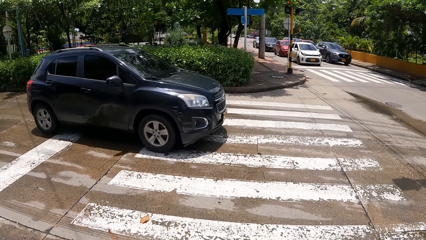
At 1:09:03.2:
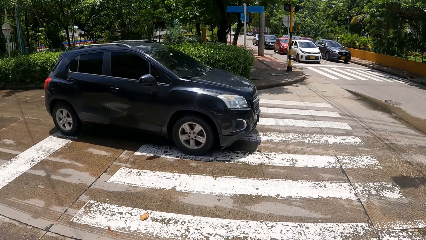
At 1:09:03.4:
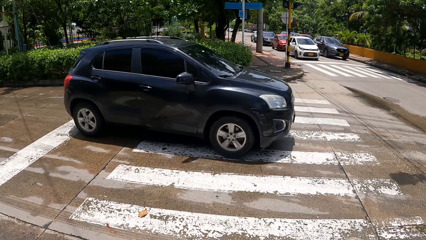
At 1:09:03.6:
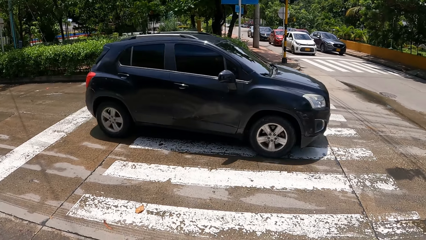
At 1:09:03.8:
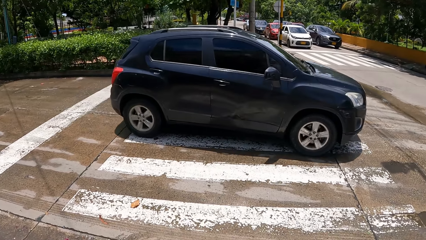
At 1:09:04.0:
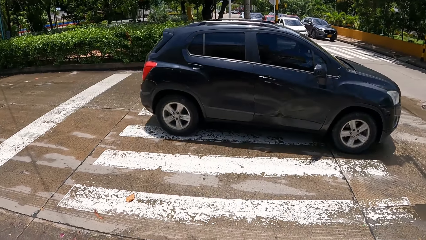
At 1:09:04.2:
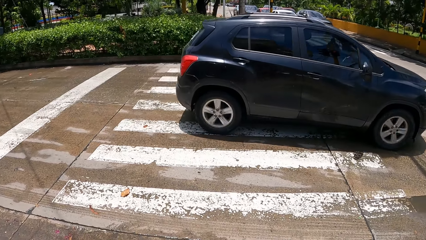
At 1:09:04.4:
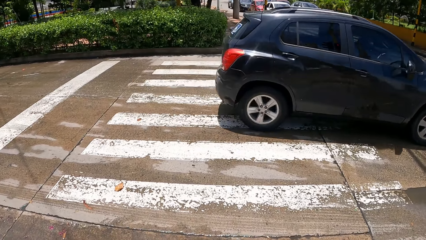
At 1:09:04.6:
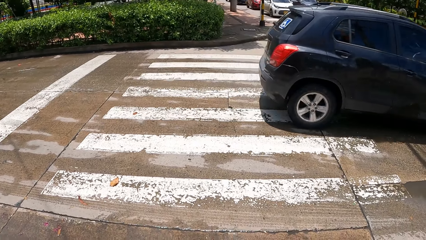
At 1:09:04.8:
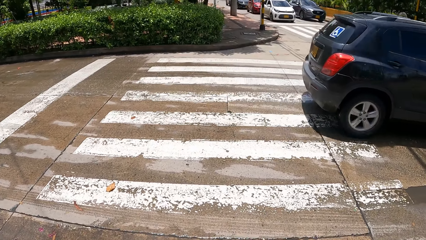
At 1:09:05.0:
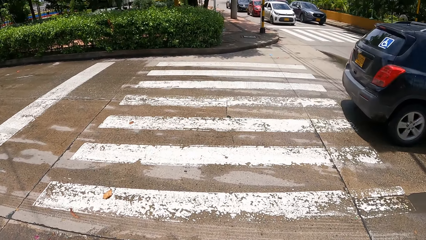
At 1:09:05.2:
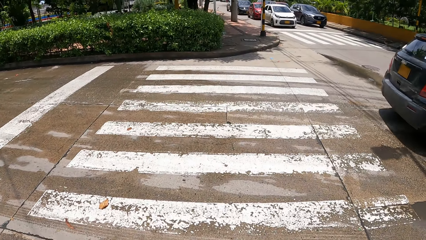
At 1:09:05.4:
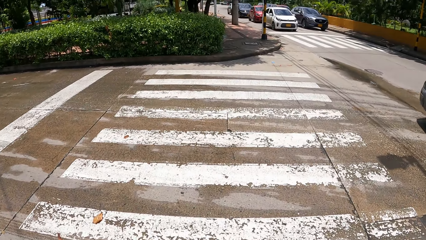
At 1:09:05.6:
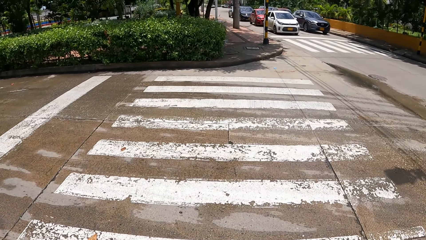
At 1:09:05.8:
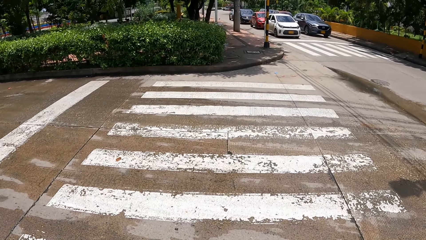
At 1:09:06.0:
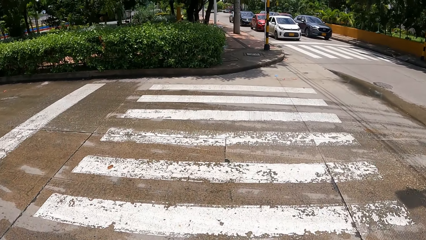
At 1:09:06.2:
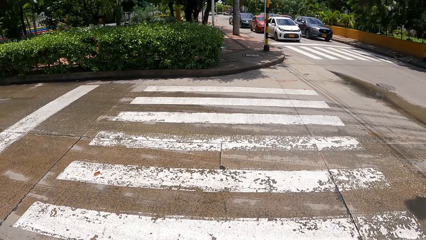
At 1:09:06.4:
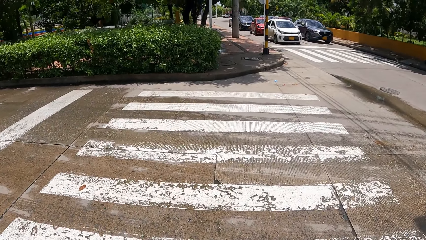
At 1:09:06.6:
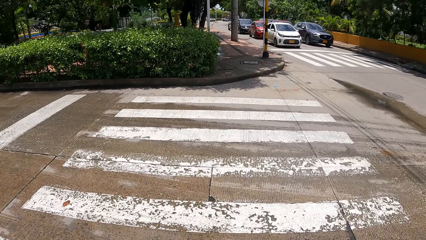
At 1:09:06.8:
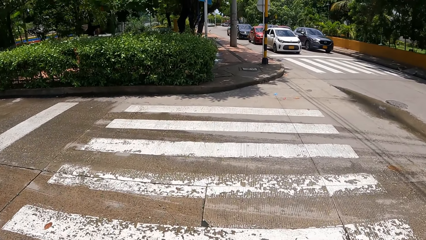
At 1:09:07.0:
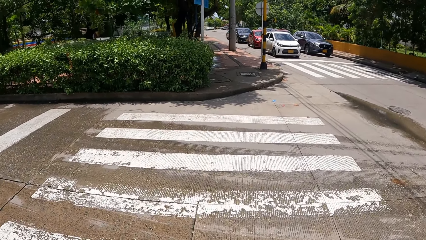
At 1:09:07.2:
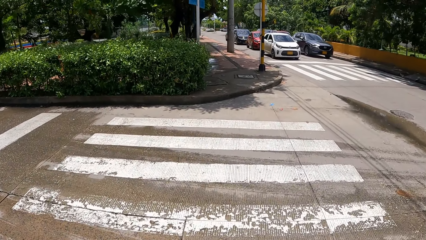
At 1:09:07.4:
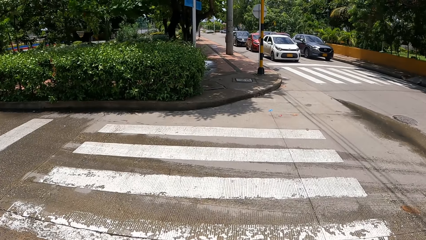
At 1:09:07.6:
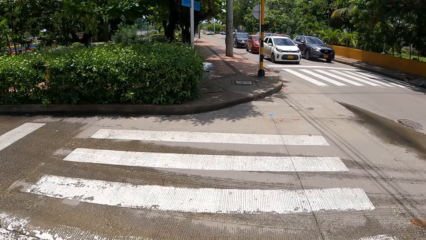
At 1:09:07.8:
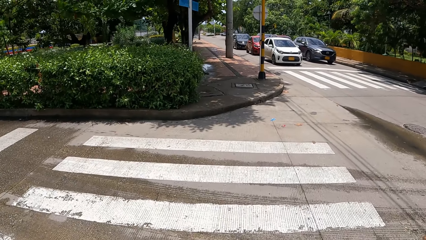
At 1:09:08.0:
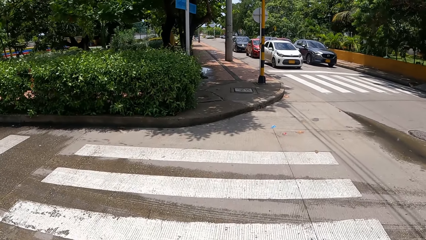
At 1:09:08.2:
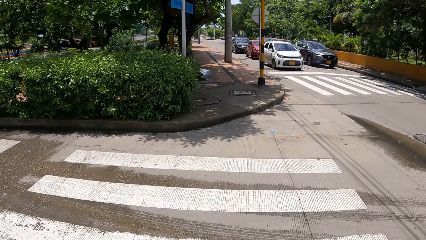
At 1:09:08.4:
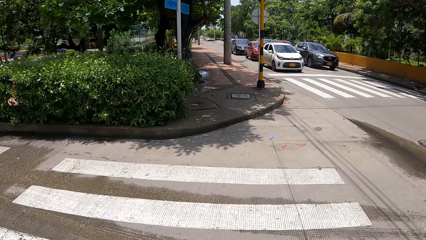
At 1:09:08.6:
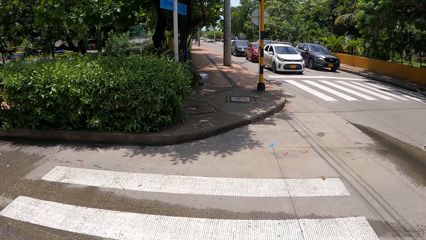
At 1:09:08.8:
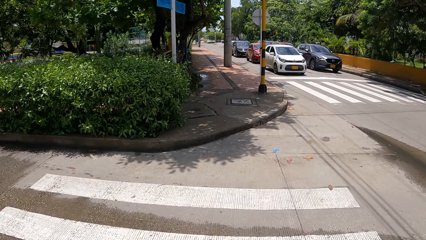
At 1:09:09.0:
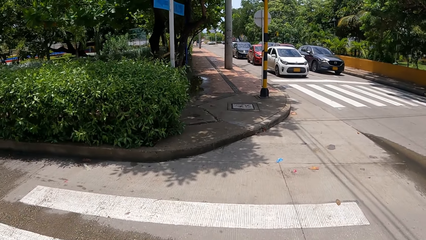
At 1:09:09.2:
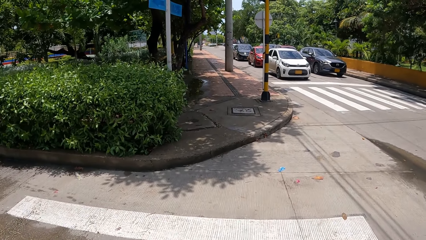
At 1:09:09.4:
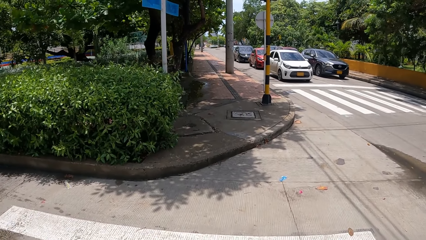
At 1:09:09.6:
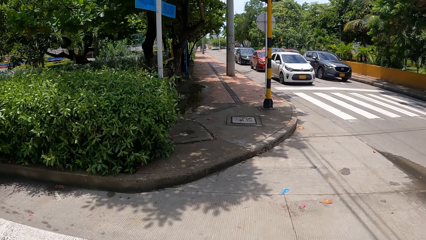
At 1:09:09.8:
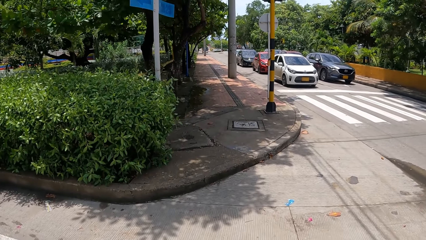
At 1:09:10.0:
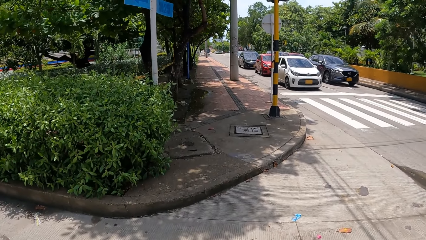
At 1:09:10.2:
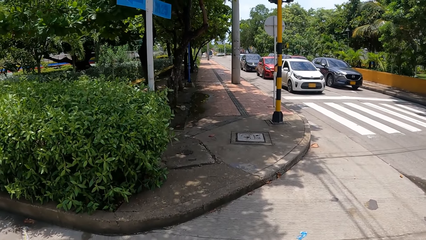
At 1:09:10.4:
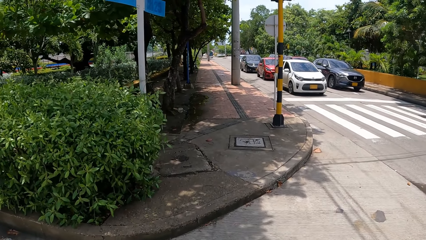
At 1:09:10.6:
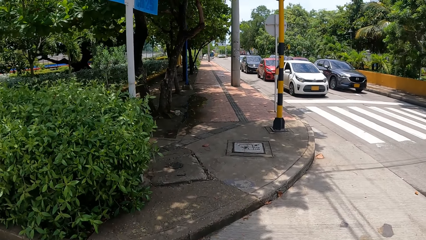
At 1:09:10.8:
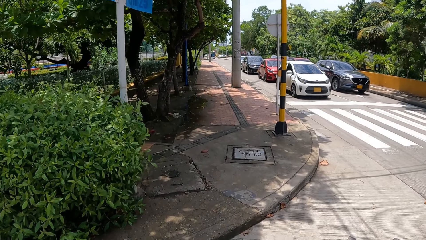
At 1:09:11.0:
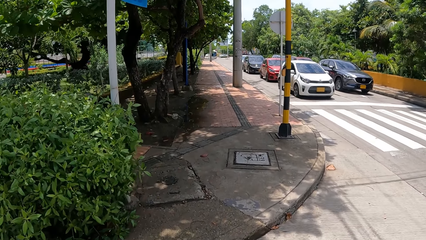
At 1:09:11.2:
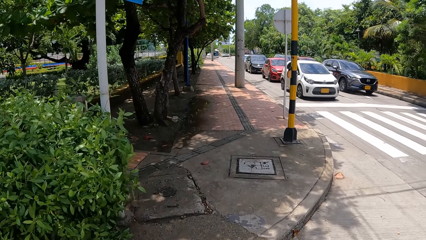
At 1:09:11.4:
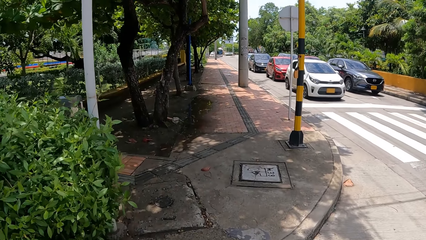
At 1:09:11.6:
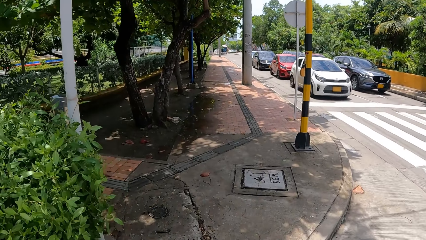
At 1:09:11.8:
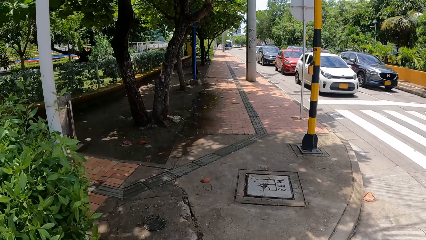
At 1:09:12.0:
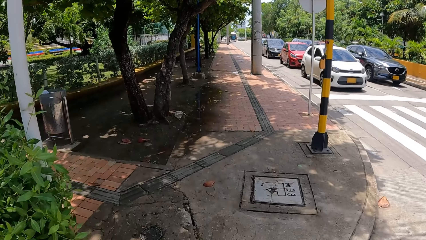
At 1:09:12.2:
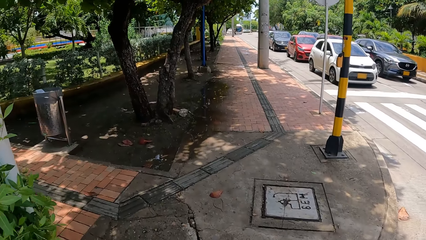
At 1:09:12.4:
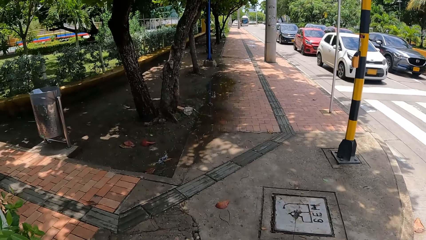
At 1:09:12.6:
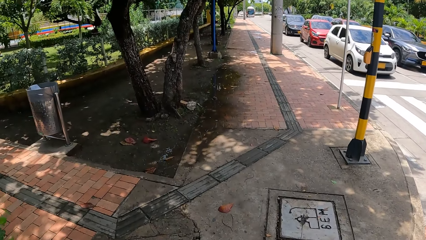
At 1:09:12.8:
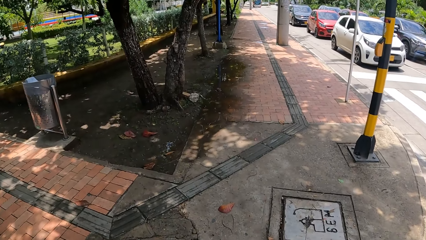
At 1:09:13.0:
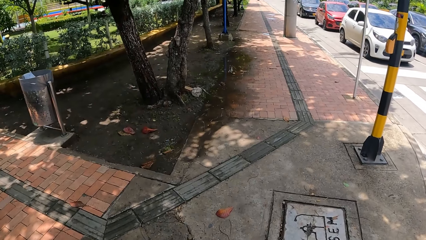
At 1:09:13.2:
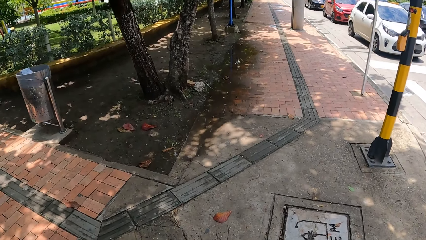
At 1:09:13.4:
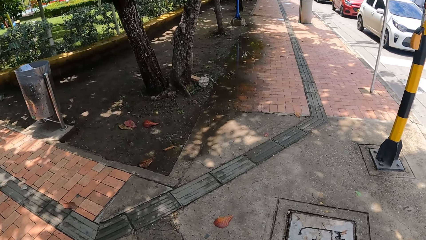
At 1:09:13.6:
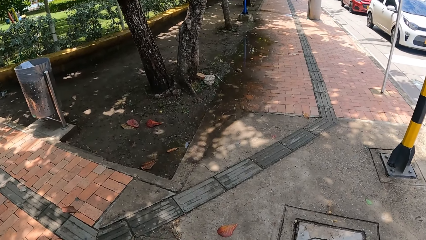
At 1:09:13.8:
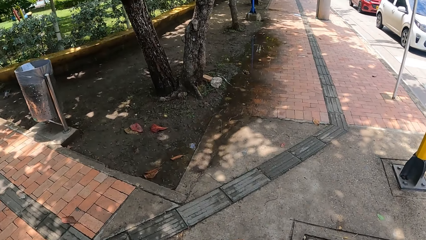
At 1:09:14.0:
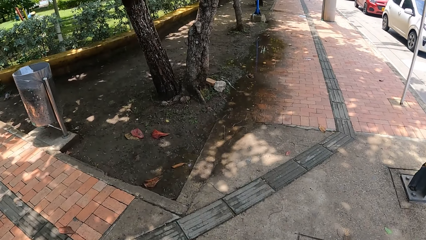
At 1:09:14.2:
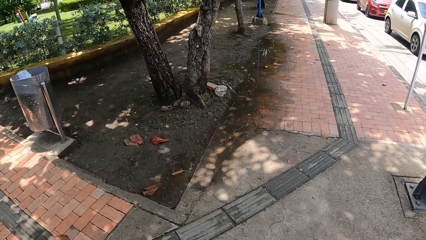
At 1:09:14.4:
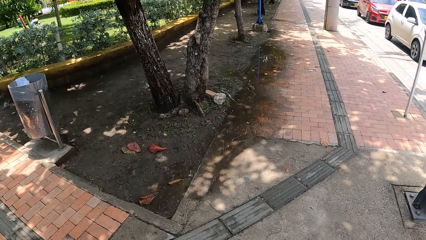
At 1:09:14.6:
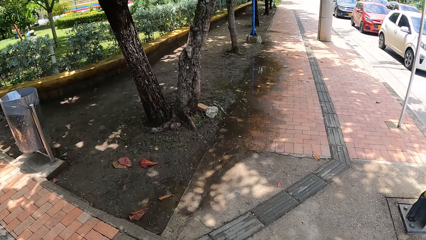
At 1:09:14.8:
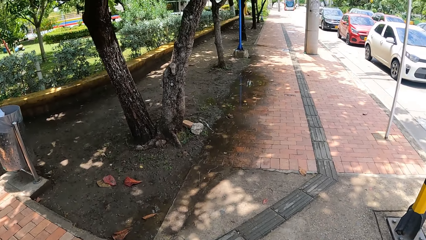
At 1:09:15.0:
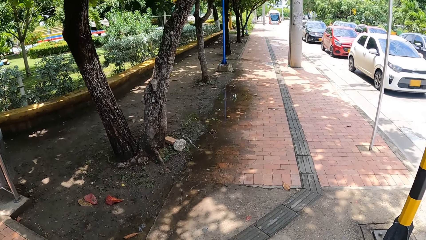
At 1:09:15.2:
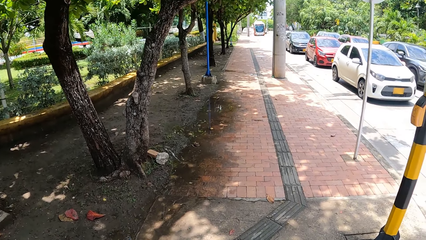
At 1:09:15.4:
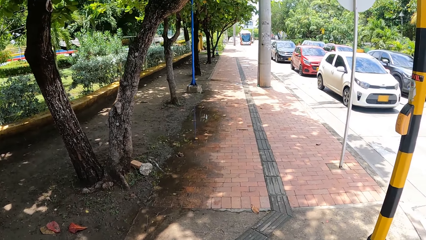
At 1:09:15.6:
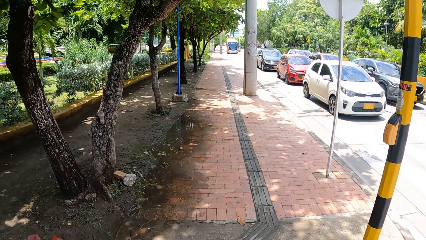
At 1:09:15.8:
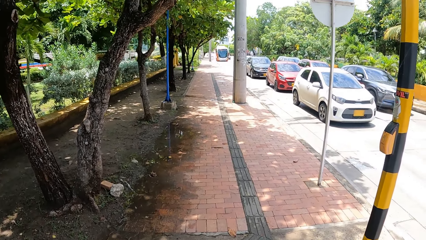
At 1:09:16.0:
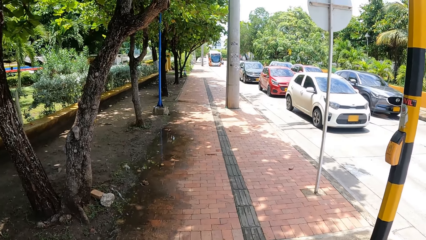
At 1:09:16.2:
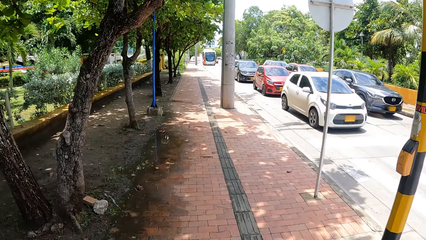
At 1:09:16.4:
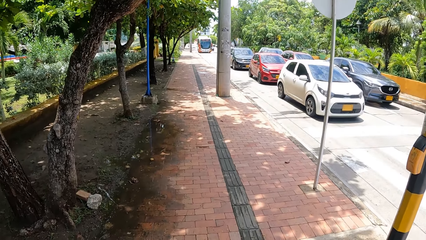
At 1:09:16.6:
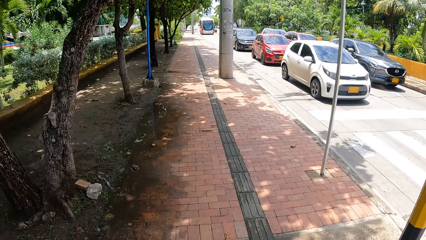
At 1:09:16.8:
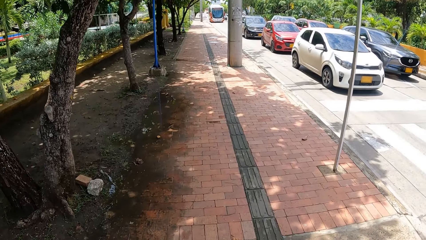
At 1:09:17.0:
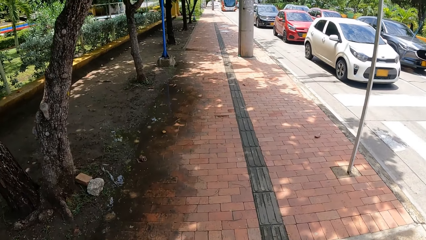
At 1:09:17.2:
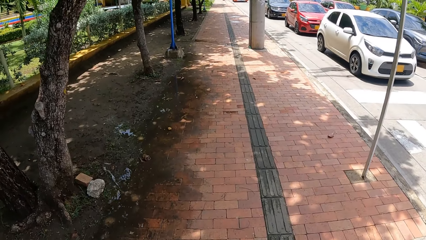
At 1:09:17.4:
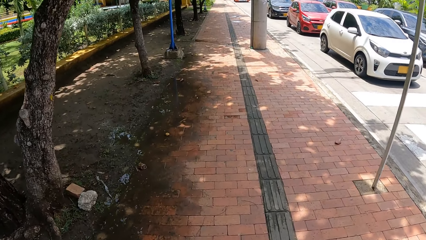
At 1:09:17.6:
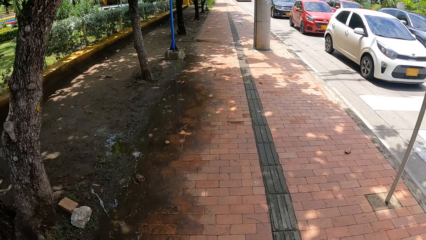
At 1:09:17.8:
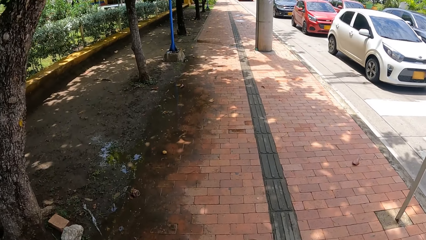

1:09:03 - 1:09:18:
The camera wearer crosses the road. They walk on the pavement.
